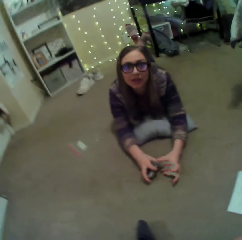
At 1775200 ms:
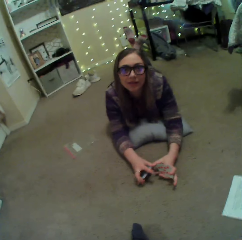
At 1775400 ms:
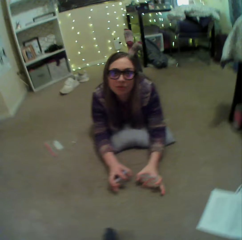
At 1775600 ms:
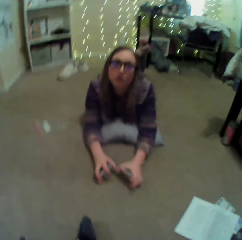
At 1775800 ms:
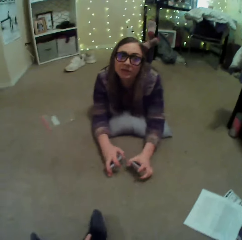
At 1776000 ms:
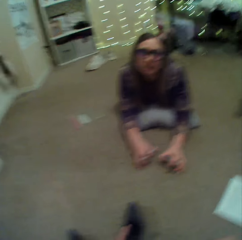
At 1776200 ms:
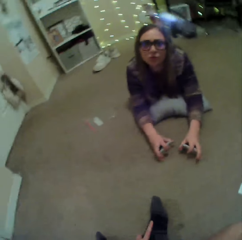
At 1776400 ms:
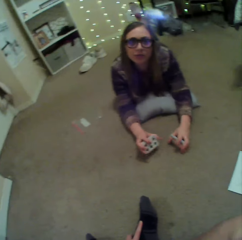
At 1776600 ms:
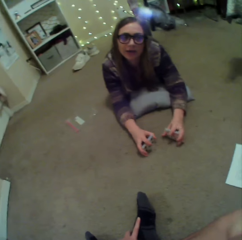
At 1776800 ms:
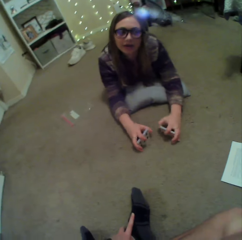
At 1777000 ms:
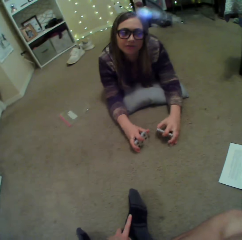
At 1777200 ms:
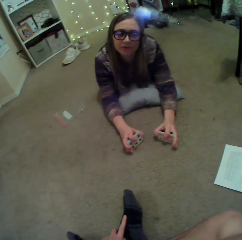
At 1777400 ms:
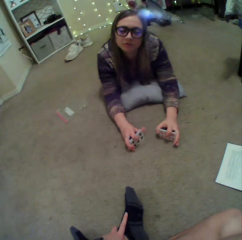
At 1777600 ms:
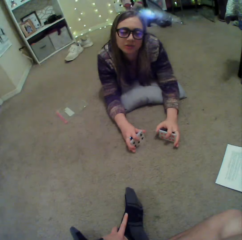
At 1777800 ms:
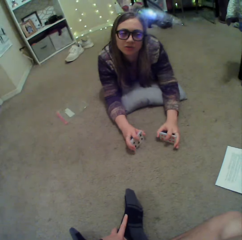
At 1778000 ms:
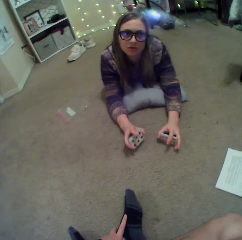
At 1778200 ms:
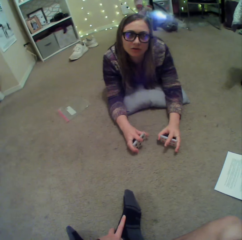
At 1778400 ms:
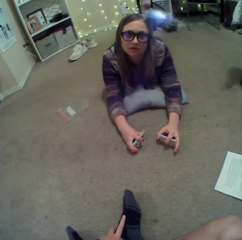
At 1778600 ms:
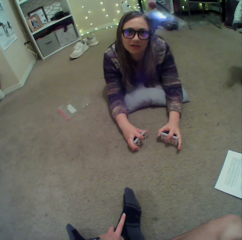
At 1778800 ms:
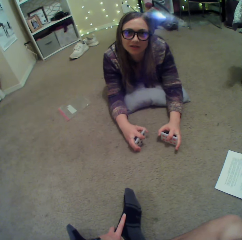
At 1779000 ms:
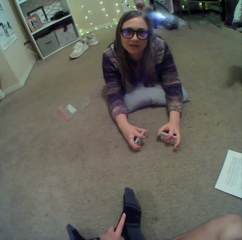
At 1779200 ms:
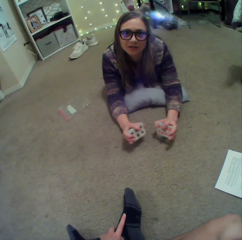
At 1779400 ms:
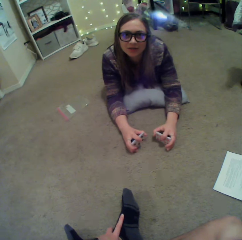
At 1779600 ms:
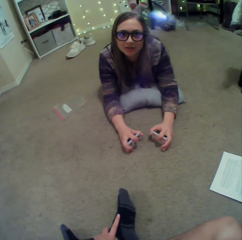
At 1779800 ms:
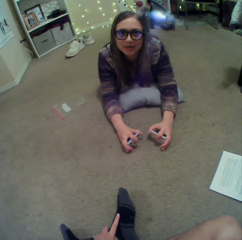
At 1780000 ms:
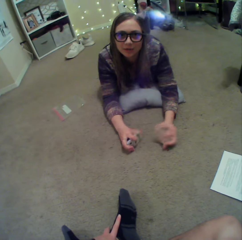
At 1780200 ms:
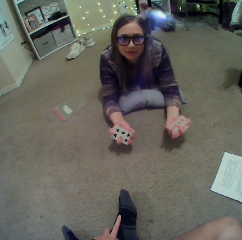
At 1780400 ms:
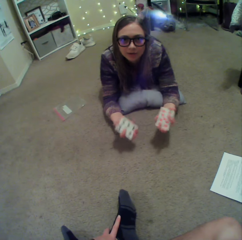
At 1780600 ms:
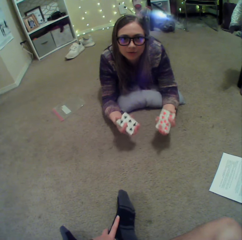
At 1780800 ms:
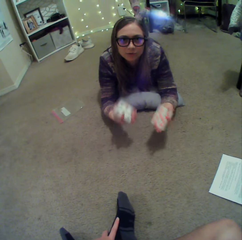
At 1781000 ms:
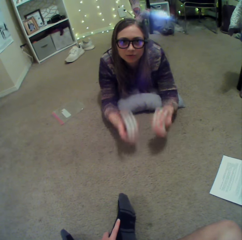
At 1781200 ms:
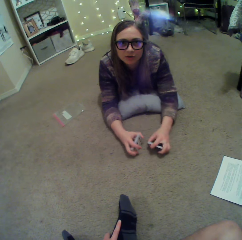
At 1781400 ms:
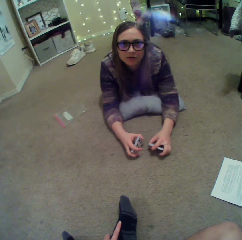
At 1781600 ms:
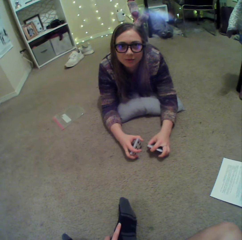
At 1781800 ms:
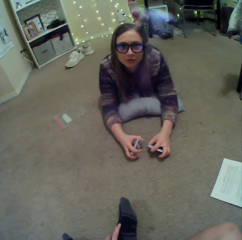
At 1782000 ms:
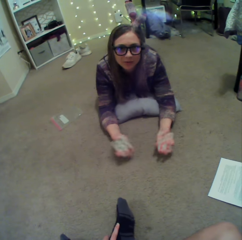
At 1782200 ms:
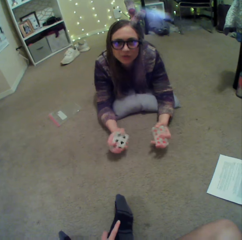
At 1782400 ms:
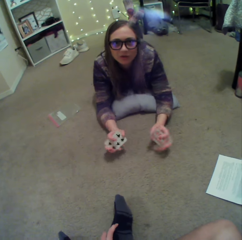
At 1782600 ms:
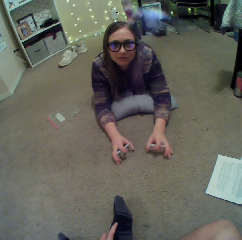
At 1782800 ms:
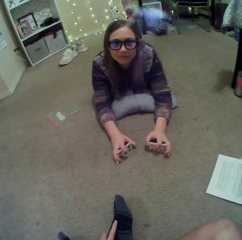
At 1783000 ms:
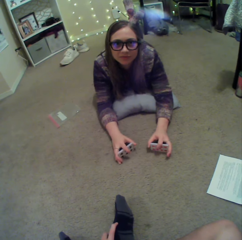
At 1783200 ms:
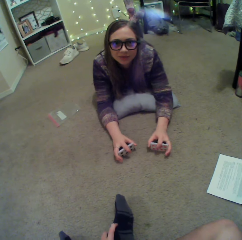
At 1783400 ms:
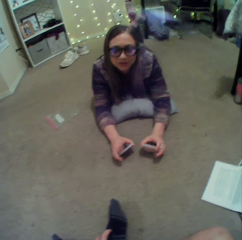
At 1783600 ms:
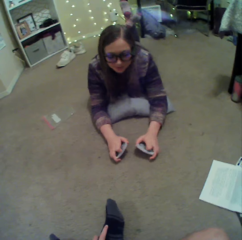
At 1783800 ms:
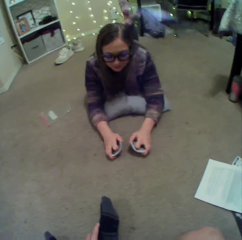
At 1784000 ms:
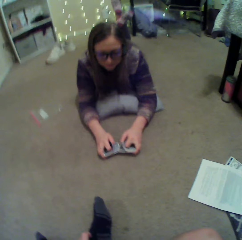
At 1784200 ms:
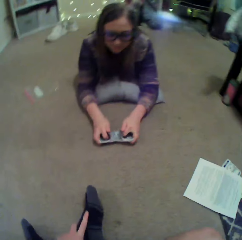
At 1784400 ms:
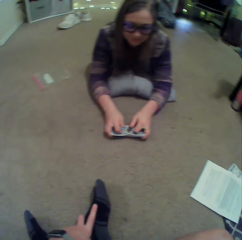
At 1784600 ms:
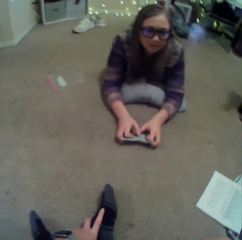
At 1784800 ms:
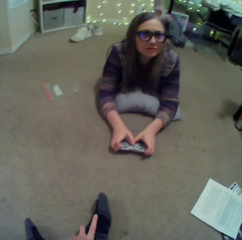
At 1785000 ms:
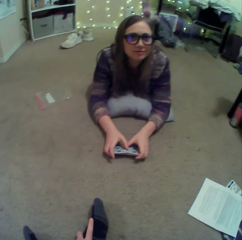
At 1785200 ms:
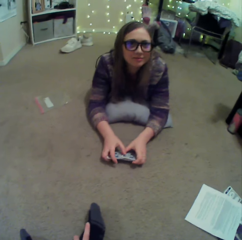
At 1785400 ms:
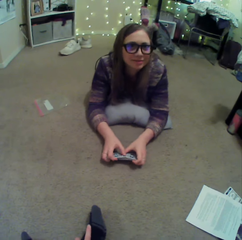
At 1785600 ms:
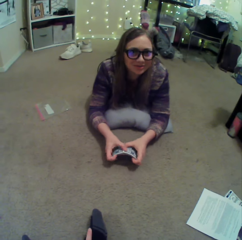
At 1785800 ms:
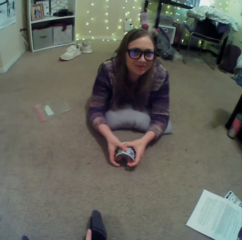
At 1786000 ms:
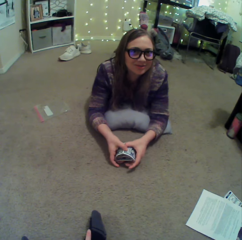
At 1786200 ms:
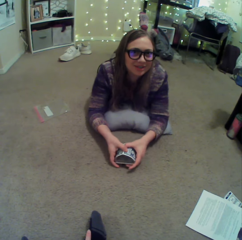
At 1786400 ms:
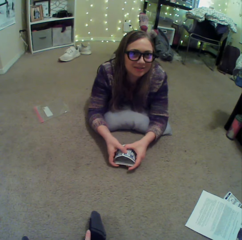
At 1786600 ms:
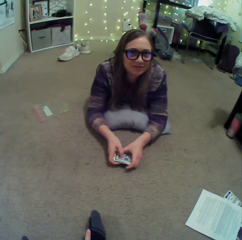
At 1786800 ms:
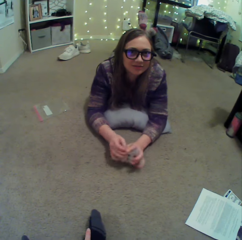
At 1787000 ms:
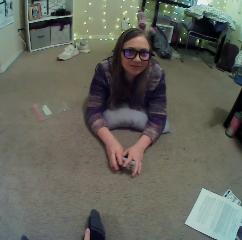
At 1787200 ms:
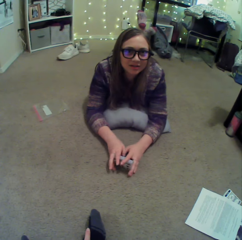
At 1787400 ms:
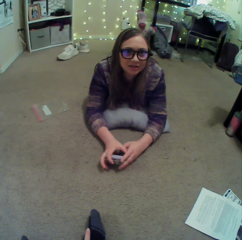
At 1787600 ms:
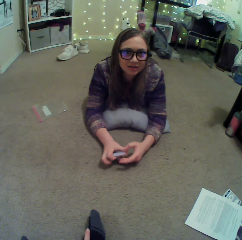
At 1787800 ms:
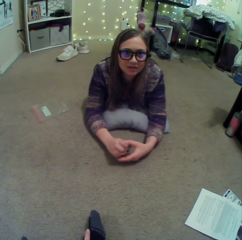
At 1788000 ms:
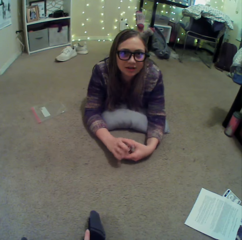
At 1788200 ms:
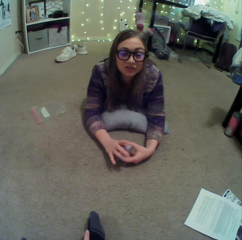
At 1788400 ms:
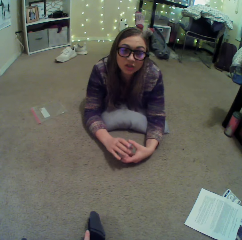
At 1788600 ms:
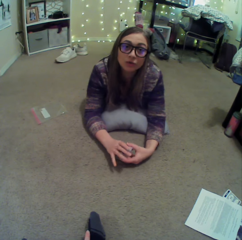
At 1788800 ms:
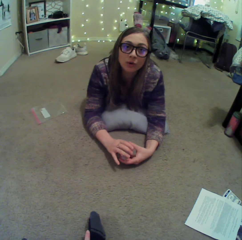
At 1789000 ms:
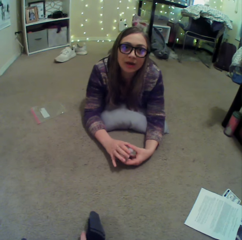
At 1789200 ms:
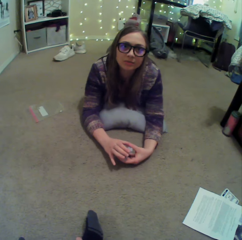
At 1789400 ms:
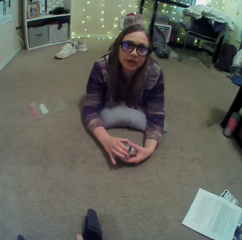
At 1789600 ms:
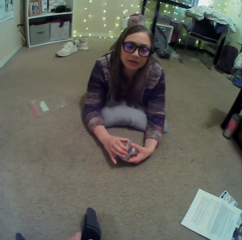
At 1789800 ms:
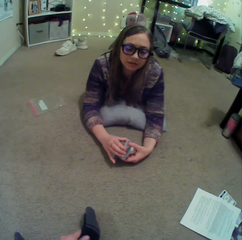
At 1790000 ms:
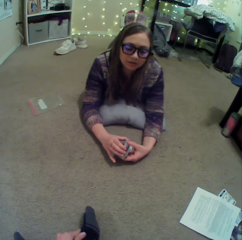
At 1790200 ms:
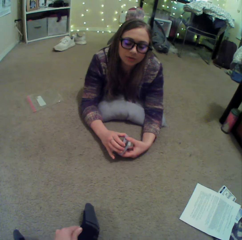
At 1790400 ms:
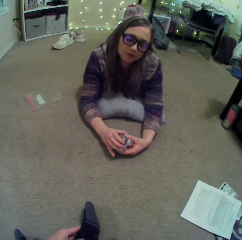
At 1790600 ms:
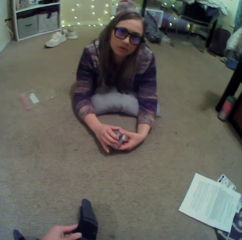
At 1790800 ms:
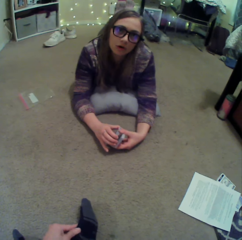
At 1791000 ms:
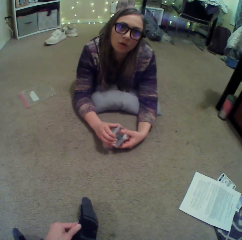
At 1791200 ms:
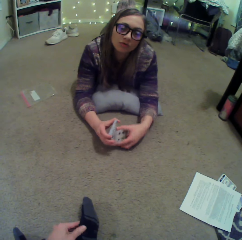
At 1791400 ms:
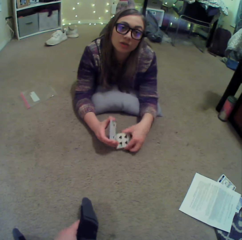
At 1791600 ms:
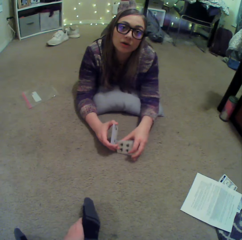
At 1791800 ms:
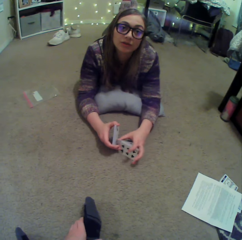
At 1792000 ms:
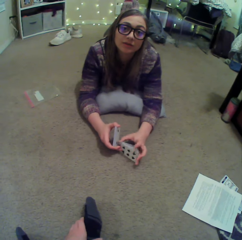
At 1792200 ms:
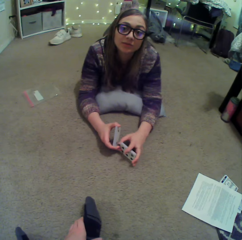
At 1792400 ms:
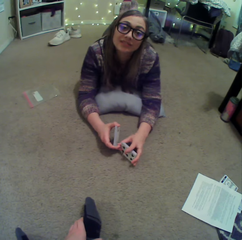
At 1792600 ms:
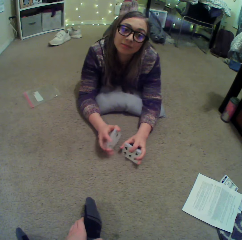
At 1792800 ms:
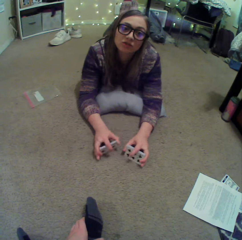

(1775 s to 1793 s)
A person plays with the cards and interacts with the camera wearer. The person sways hands. The person mixes cards on the floor. The person converses with the camera wearer.

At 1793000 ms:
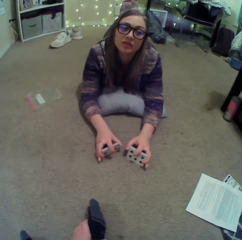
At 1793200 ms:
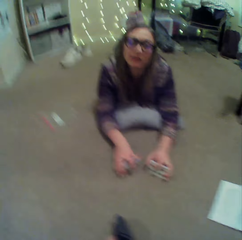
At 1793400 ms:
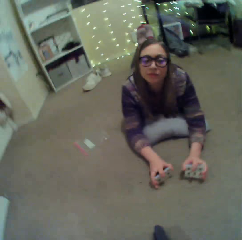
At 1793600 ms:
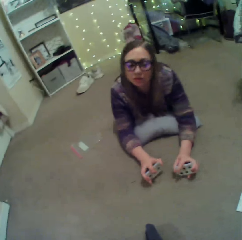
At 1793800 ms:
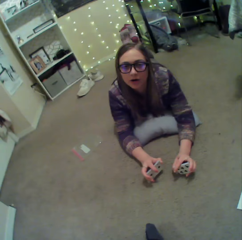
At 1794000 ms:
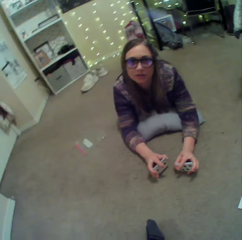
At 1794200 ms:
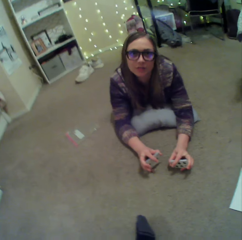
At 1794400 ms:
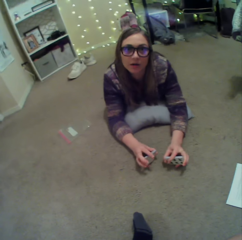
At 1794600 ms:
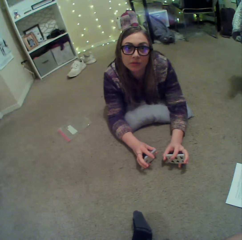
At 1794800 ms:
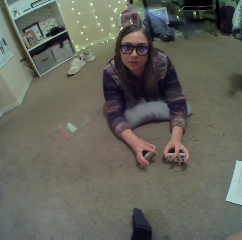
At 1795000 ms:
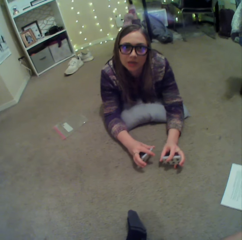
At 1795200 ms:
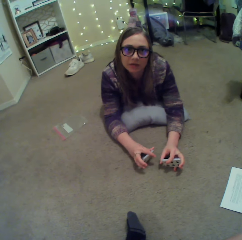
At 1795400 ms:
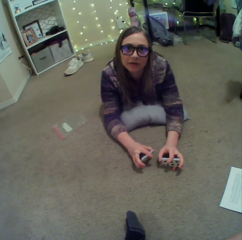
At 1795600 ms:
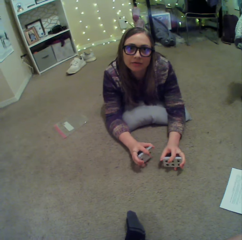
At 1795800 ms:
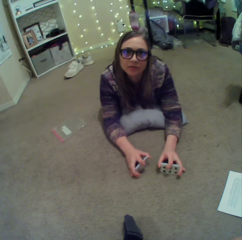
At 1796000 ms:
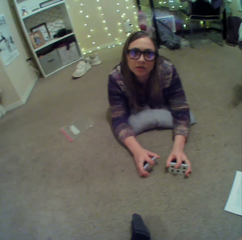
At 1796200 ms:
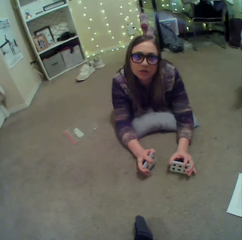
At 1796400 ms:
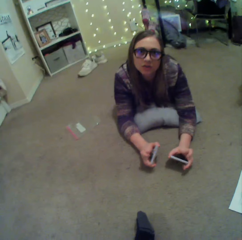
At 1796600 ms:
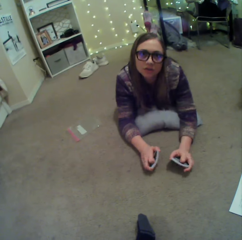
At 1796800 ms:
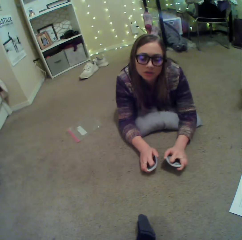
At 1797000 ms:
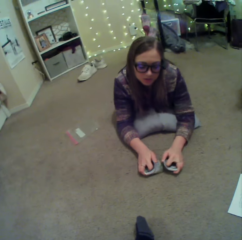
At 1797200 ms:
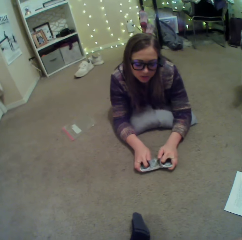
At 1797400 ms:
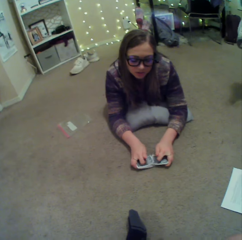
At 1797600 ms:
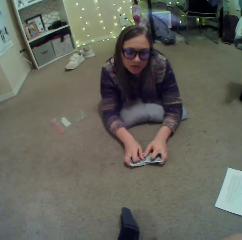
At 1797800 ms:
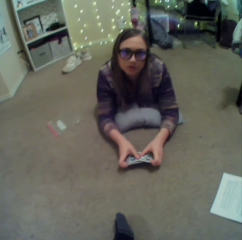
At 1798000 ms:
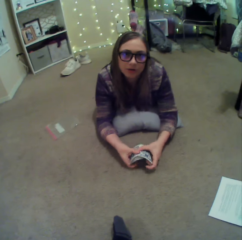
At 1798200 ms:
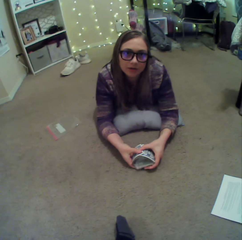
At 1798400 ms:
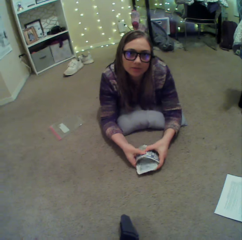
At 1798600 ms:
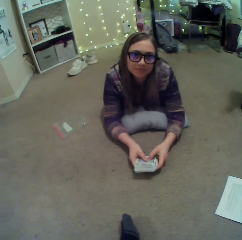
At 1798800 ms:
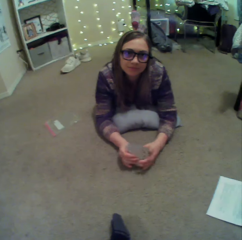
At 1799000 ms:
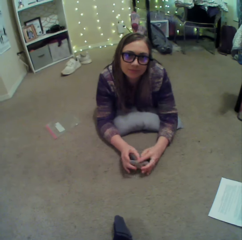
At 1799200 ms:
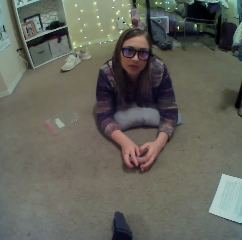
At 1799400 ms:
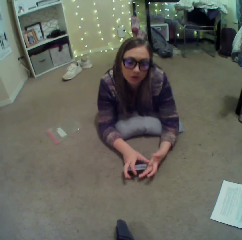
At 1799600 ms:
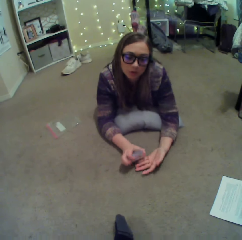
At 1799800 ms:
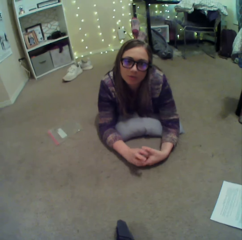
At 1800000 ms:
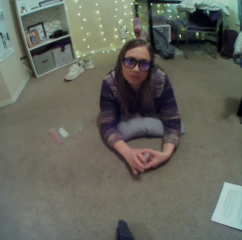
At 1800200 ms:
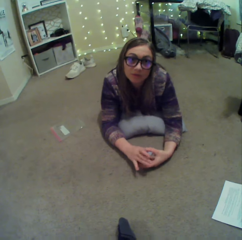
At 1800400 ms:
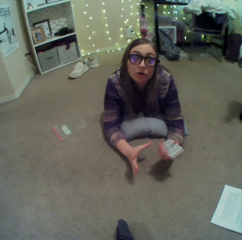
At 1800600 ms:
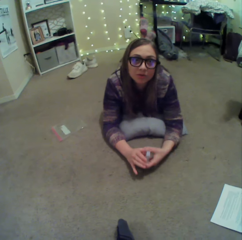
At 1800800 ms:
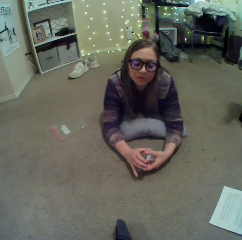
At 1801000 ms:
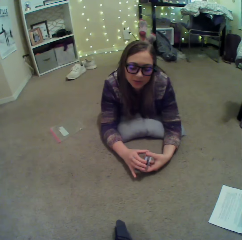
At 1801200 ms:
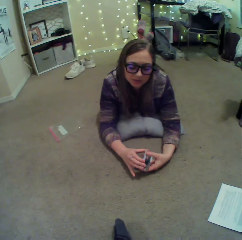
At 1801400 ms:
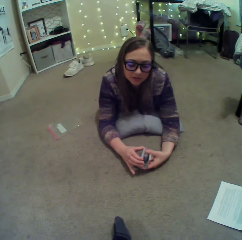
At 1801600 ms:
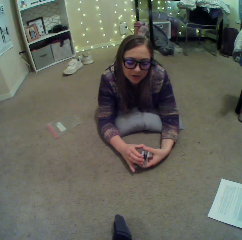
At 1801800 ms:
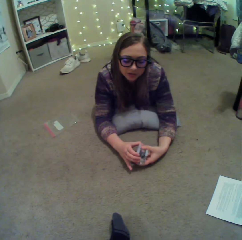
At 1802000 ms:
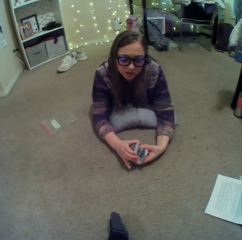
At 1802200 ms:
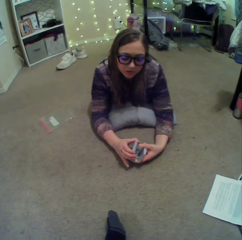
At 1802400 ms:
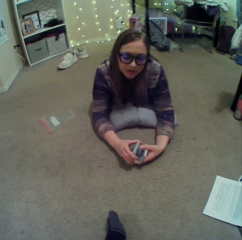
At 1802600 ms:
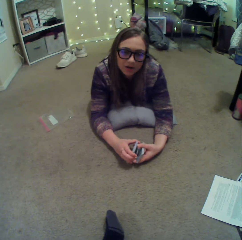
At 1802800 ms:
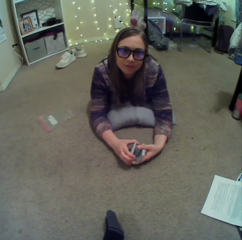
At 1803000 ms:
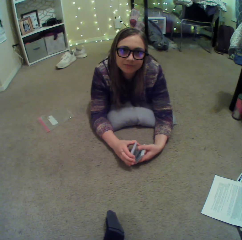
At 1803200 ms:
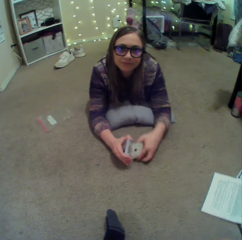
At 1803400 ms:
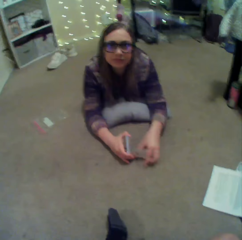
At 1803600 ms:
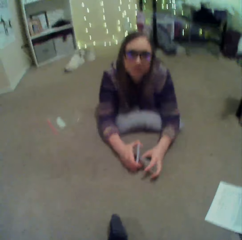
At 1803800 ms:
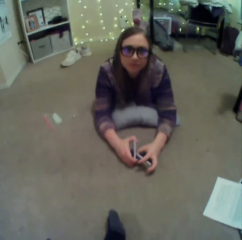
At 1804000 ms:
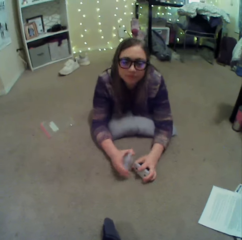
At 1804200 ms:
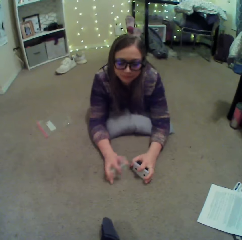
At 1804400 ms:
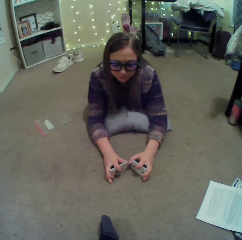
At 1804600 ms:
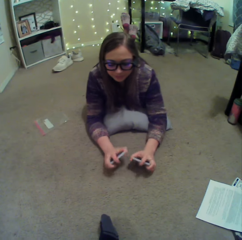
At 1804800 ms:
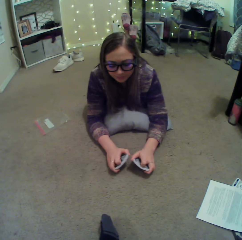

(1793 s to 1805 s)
A person mixes cards on the floor. The person converses with the camera wearer.
